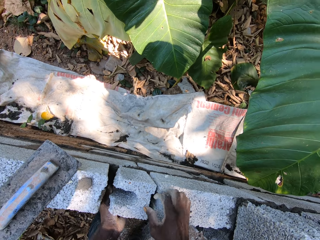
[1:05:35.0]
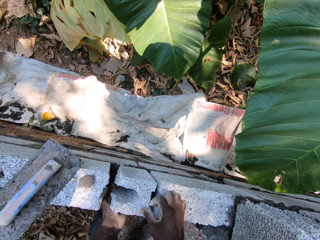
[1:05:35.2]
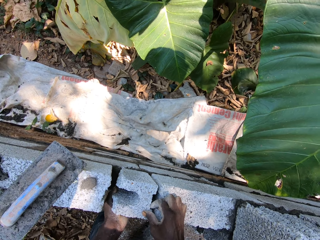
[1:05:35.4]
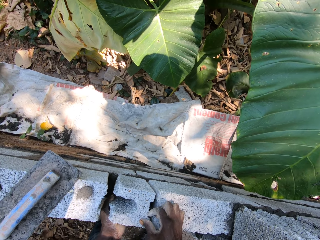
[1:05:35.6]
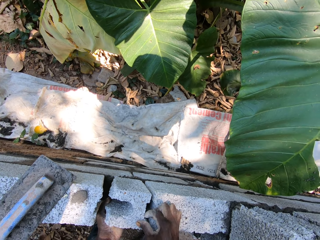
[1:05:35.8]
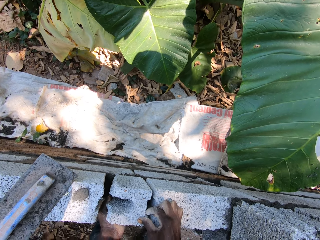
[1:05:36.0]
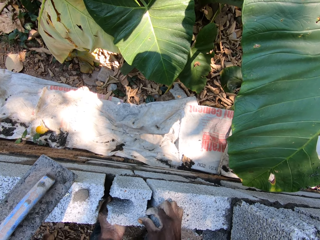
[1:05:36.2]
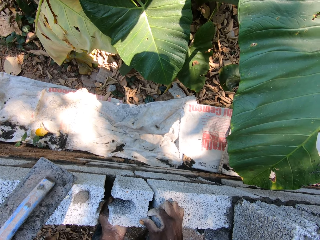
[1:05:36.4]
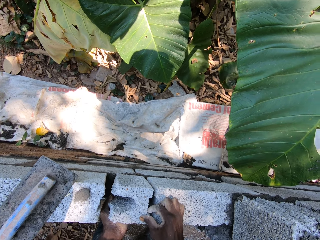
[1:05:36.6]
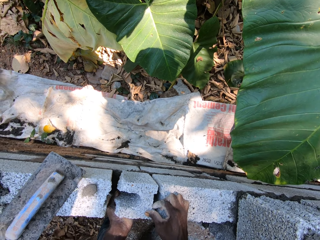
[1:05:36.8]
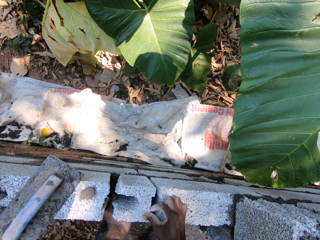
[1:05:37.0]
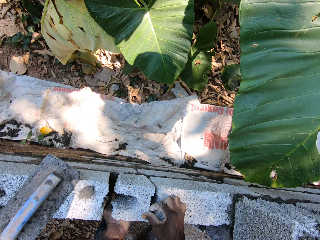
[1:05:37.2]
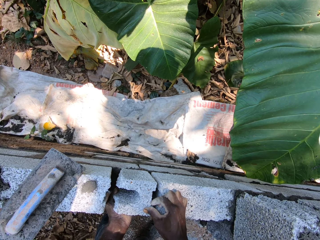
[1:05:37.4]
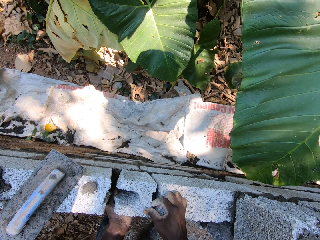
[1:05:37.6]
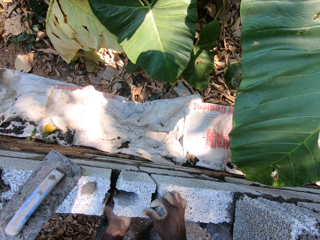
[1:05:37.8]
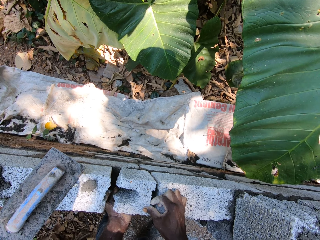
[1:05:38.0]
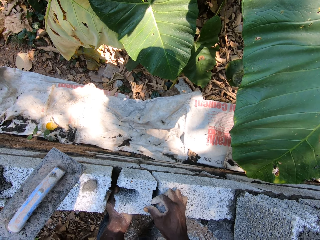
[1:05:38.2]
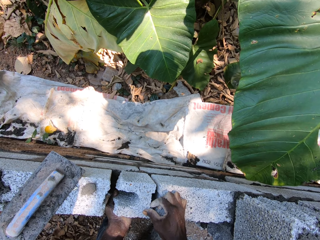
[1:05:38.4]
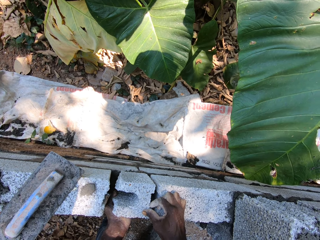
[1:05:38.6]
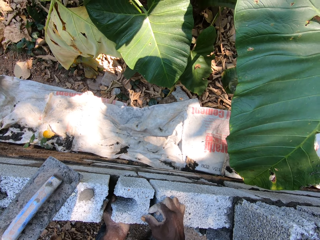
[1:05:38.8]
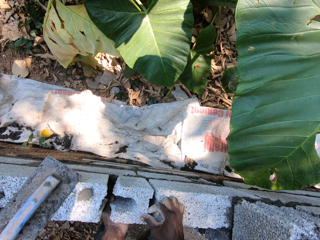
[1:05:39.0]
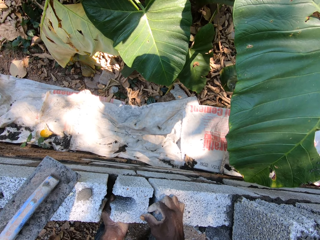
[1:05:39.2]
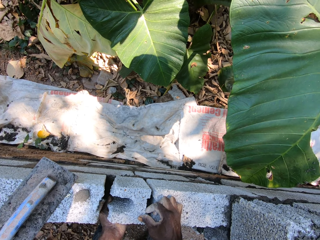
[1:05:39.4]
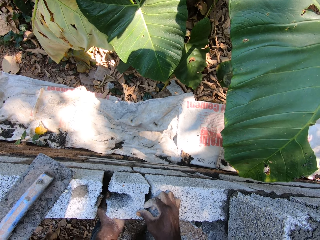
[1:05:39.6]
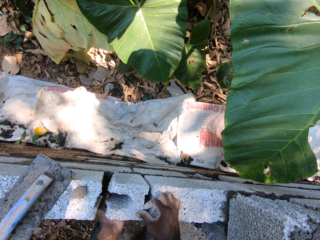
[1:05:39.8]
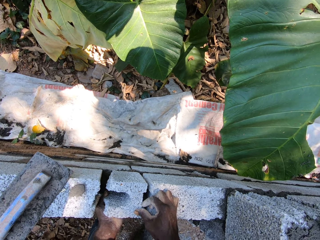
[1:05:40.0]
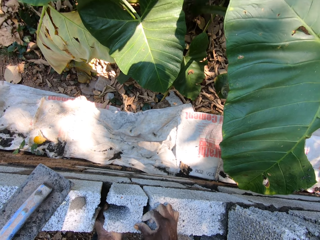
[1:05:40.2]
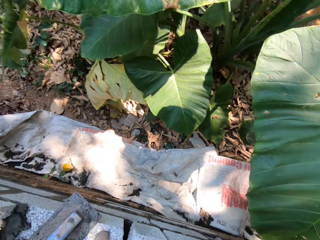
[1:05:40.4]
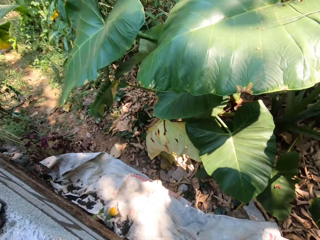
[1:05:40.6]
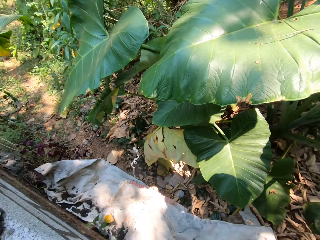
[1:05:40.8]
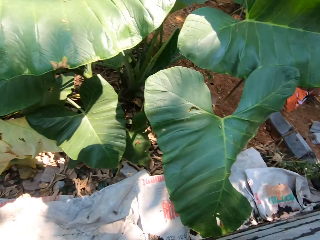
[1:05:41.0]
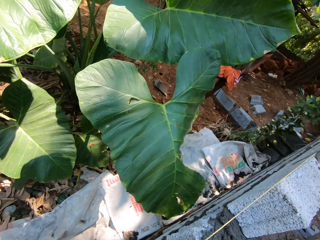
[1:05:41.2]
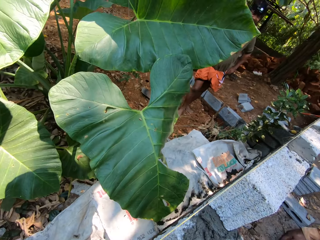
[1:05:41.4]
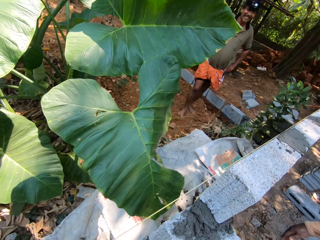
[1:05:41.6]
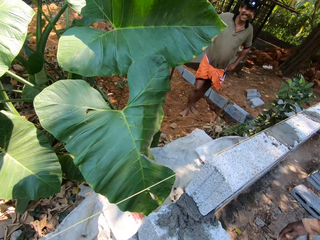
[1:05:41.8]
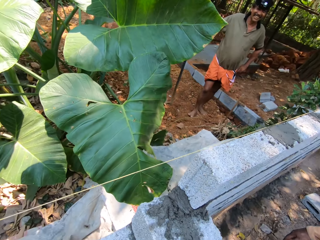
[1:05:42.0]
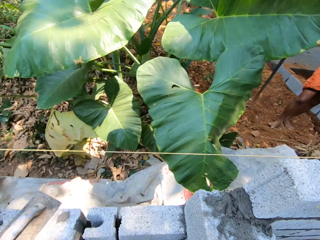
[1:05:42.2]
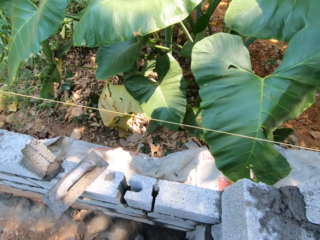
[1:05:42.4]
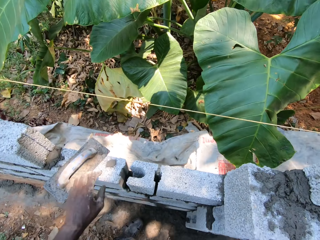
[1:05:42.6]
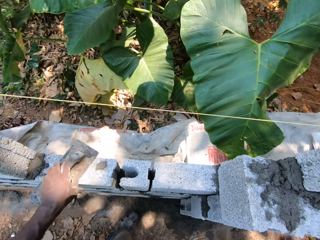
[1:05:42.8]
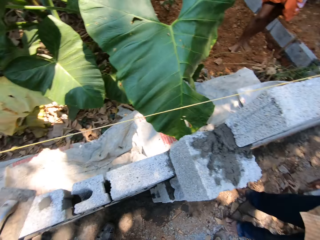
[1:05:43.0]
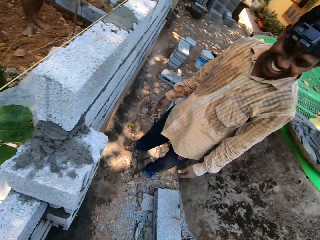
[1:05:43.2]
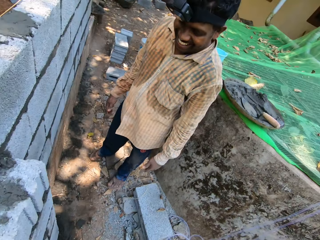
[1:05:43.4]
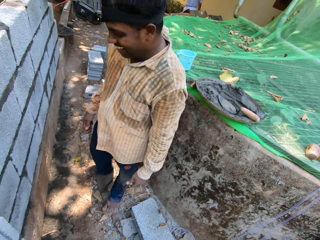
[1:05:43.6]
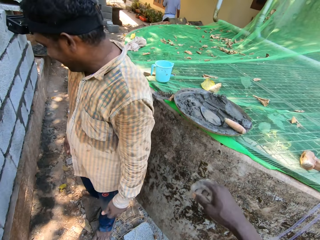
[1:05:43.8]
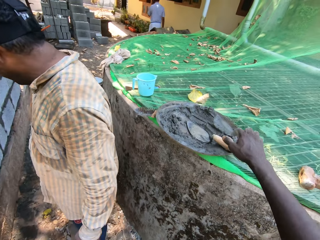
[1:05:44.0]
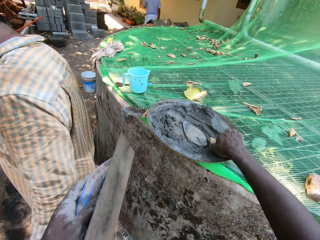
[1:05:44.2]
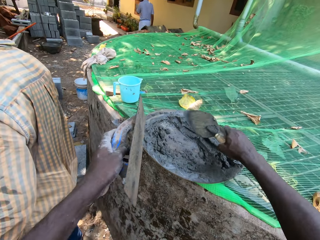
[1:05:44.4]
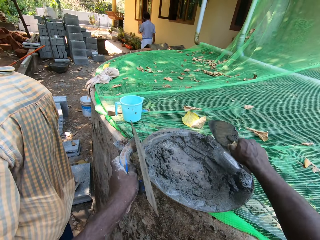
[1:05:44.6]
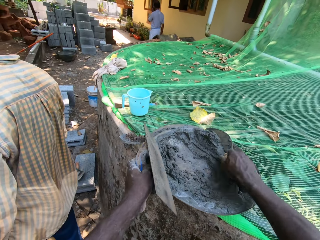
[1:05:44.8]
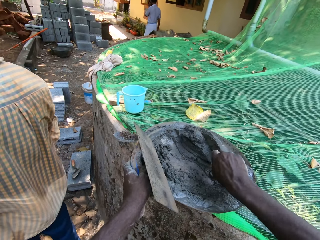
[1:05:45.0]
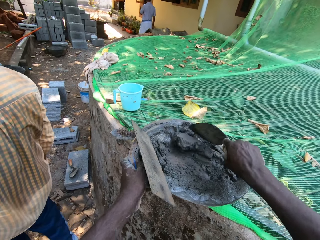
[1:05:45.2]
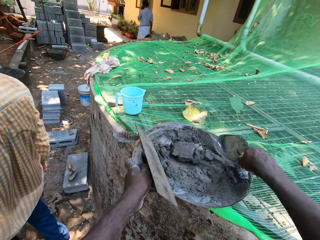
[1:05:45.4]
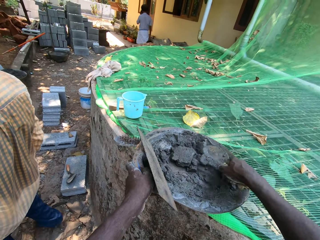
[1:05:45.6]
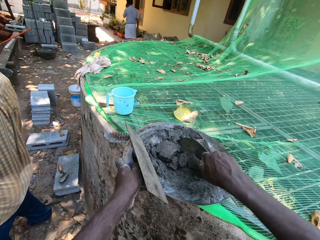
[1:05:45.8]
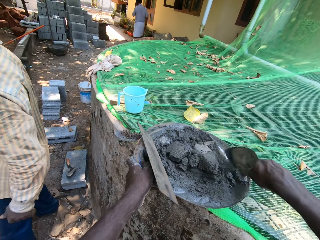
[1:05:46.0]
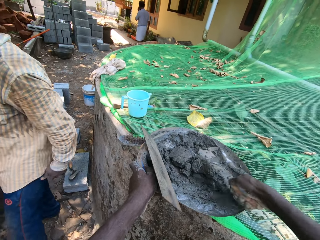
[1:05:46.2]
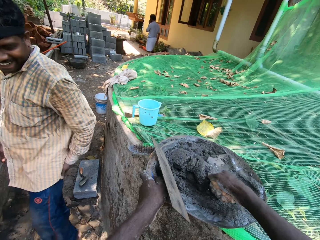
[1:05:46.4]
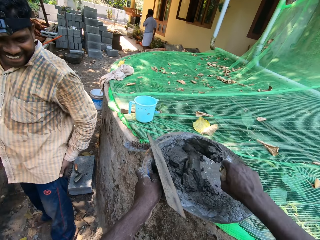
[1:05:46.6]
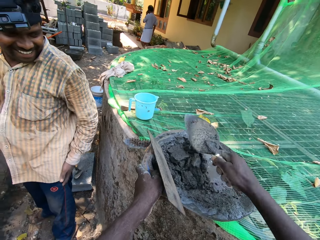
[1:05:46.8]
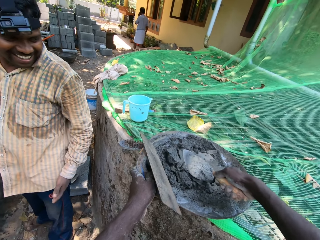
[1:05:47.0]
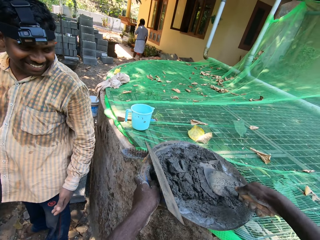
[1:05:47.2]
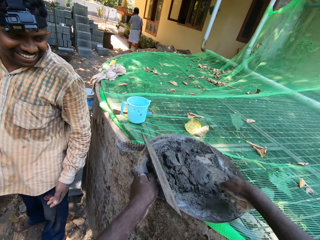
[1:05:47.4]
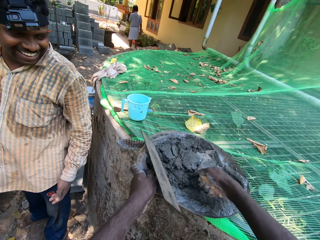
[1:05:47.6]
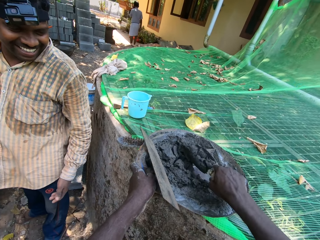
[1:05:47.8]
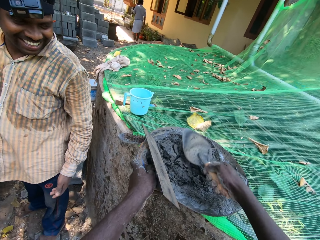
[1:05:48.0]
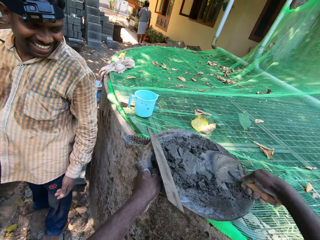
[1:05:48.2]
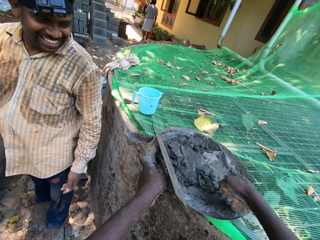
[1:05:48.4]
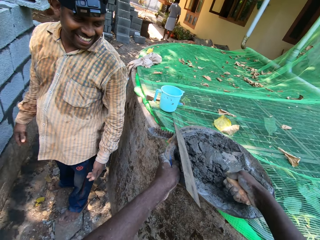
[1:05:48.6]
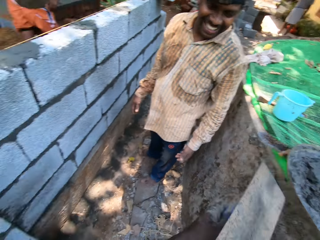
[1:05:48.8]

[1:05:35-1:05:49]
The camera wearer picks the plastering trowel from the fence with his left hand. He picks the trowel from the head pan with his right hand. He collects cement from the head pan on the construction plate with the trowel in his right hand.

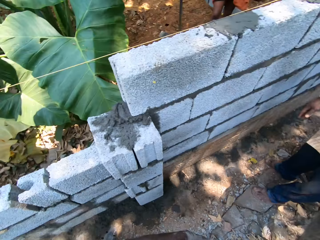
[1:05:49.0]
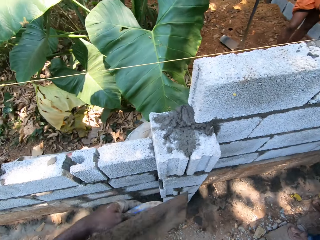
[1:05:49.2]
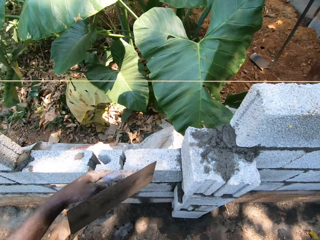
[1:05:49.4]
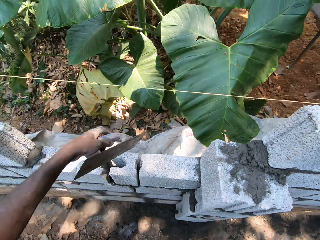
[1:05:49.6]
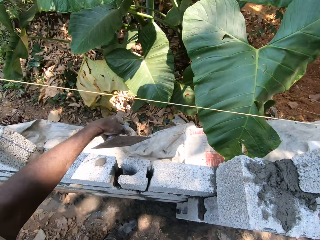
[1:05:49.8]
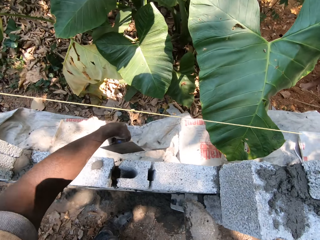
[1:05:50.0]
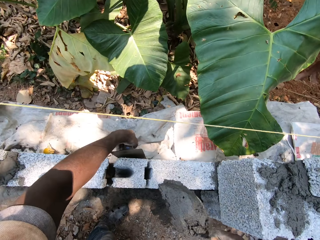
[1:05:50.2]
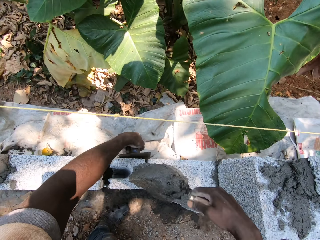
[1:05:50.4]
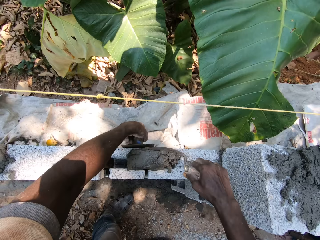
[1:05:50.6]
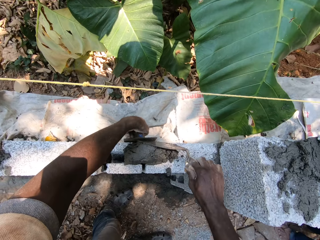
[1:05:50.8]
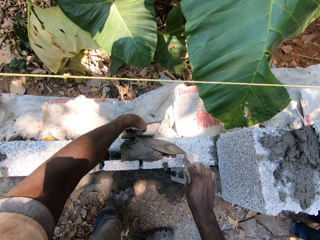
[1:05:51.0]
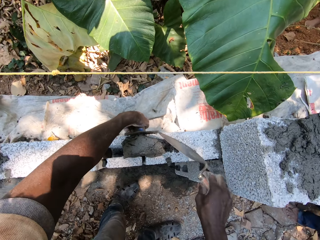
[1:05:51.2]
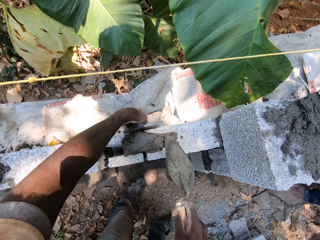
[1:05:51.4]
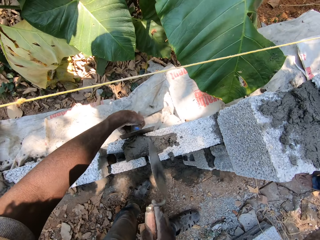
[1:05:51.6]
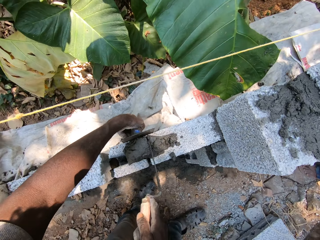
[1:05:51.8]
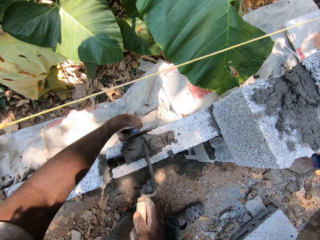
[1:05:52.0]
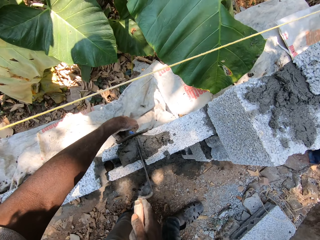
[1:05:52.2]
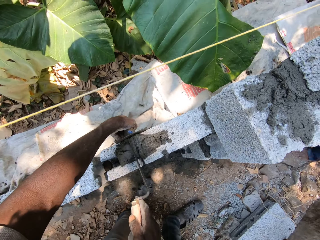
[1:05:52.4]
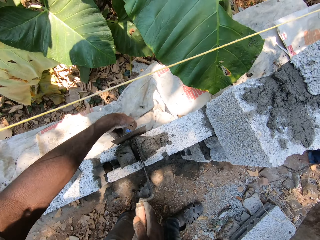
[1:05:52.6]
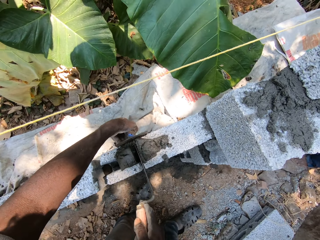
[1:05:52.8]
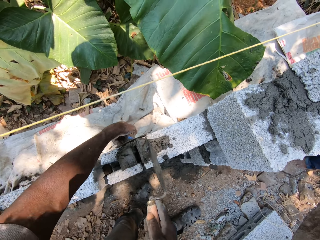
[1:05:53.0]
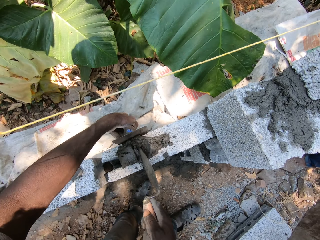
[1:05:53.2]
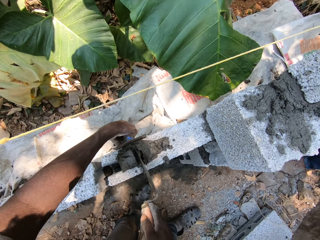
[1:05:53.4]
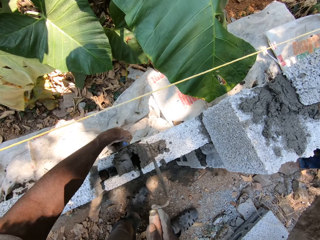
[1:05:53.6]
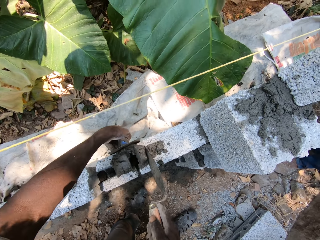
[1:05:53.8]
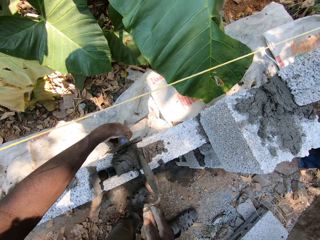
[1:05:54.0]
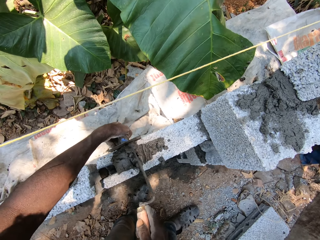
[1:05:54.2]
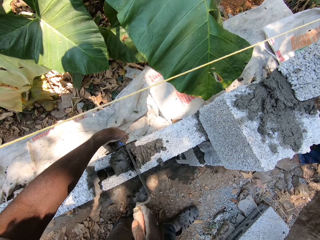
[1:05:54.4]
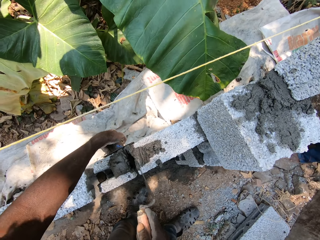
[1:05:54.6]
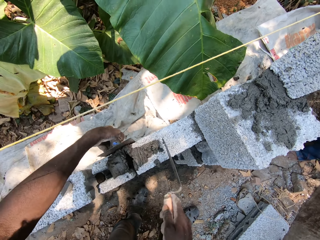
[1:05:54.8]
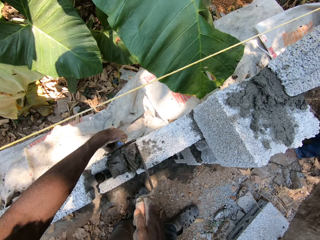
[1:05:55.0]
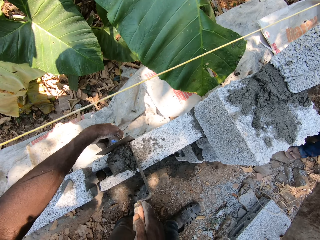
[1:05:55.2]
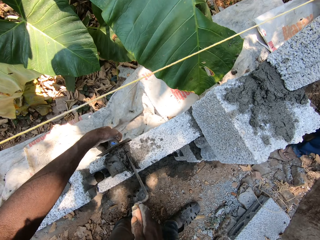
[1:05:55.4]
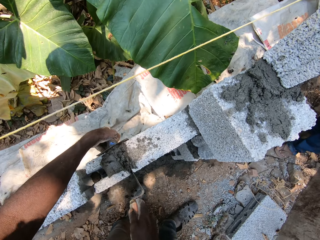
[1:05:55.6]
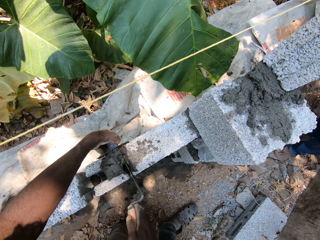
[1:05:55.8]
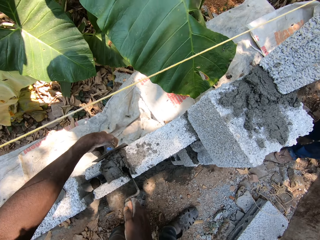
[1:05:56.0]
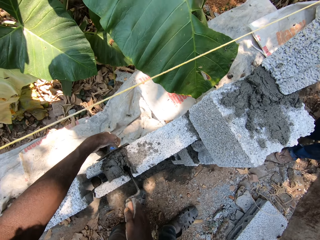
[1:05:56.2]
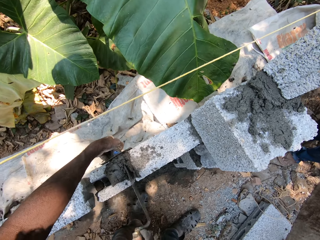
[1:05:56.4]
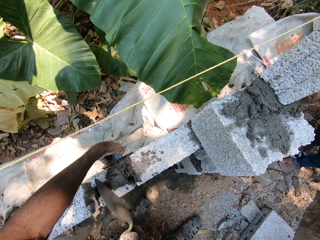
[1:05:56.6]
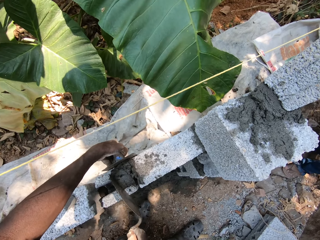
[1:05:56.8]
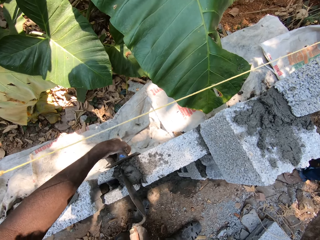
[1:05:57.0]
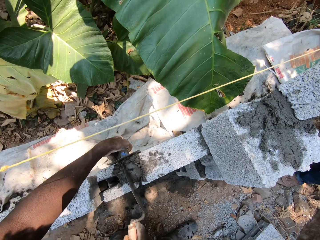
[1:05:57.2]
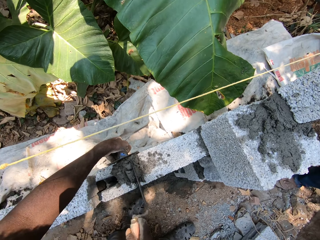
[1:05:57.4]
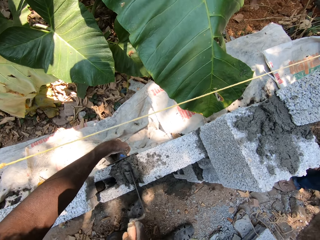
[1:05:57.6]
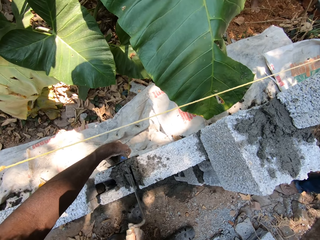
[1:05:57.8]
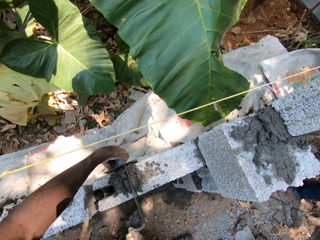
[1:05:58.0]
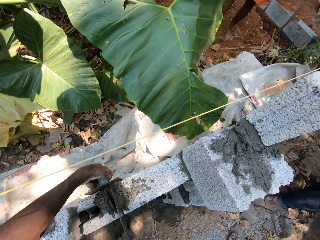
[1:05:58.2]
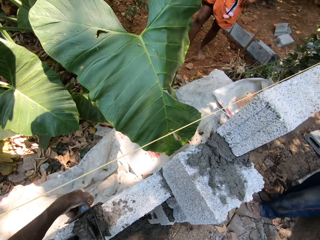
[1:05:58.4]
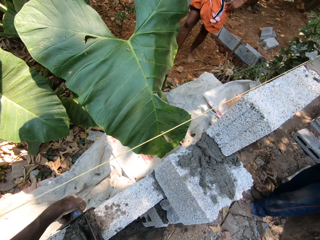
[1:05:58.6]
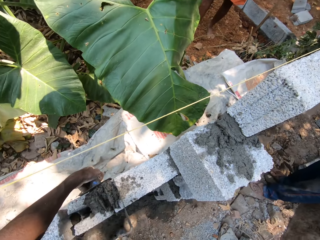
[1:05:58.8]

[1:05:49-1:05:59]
The camera wearer puts the cement on the stone. He plasters cement on the fence with the trowel in his right hand and the plastering trowel in his left hand.
